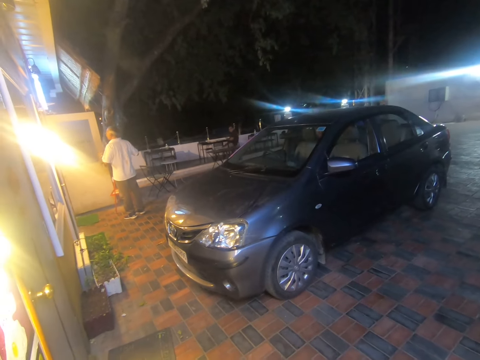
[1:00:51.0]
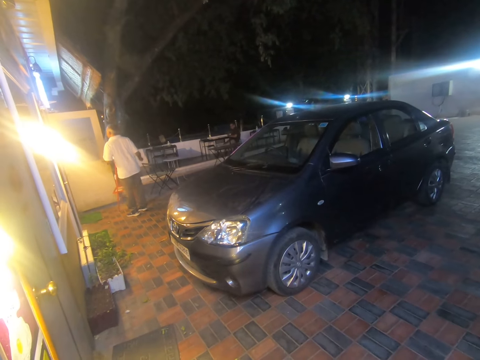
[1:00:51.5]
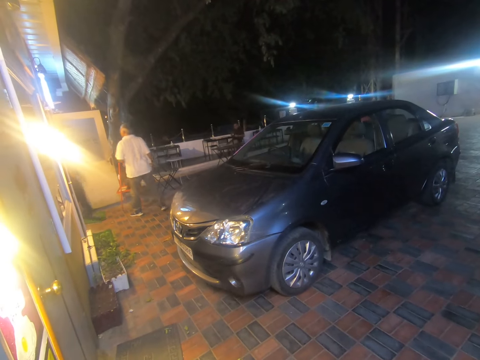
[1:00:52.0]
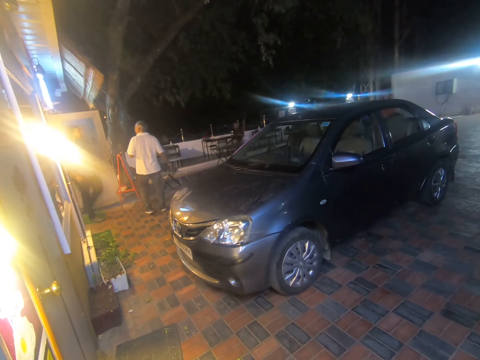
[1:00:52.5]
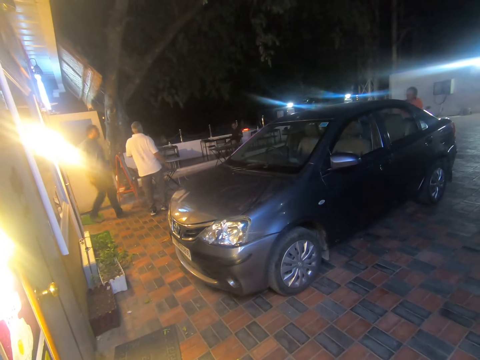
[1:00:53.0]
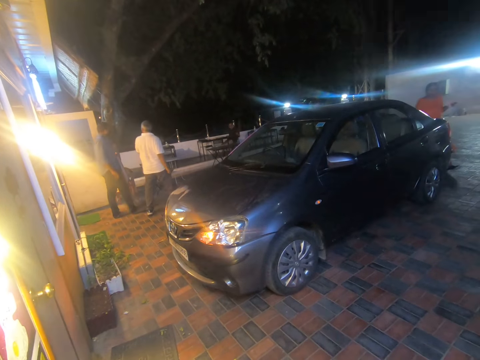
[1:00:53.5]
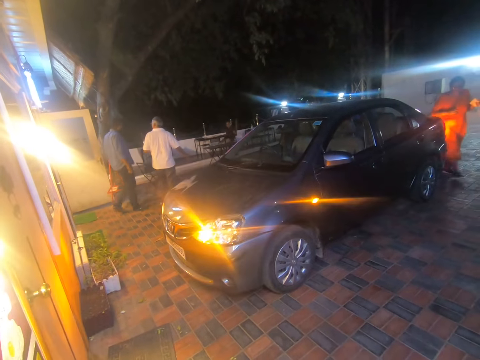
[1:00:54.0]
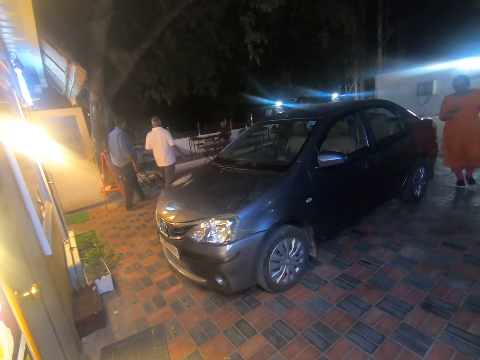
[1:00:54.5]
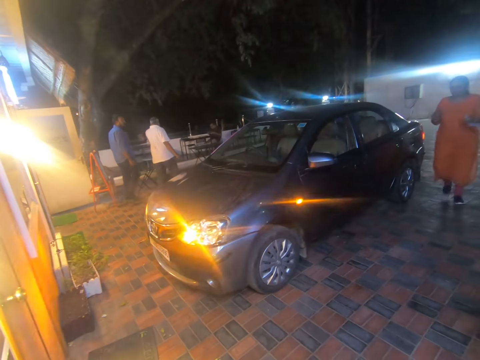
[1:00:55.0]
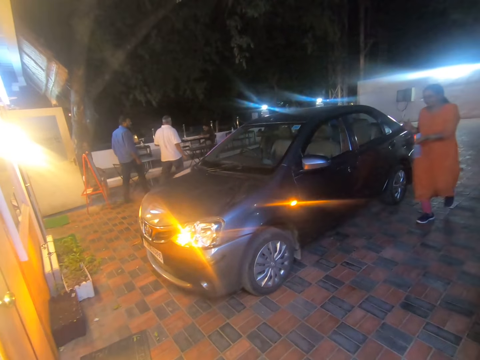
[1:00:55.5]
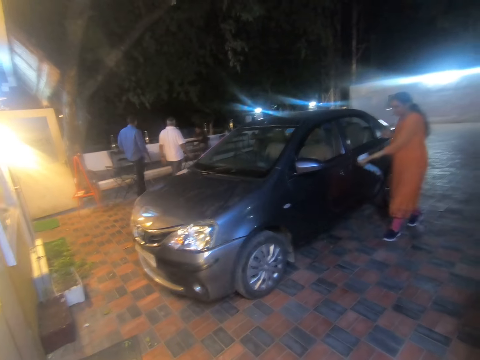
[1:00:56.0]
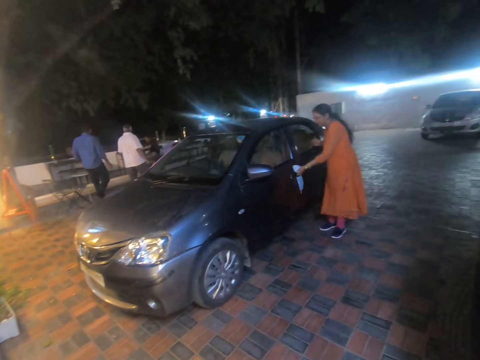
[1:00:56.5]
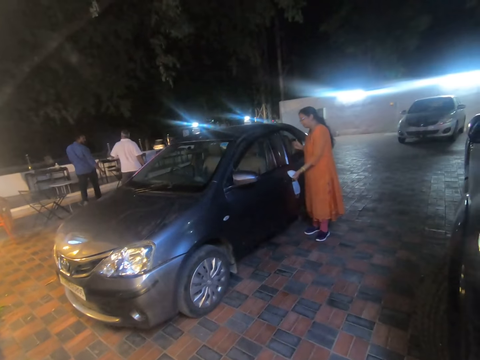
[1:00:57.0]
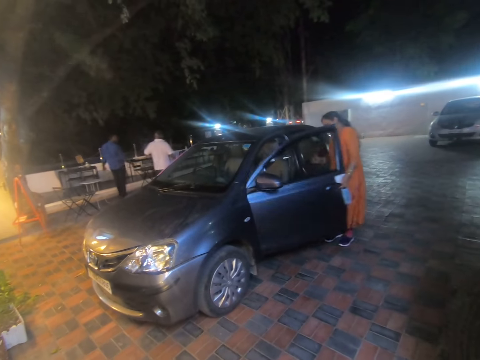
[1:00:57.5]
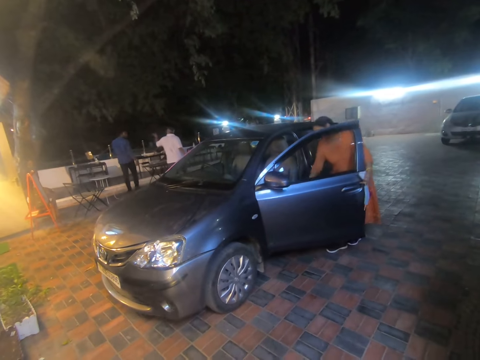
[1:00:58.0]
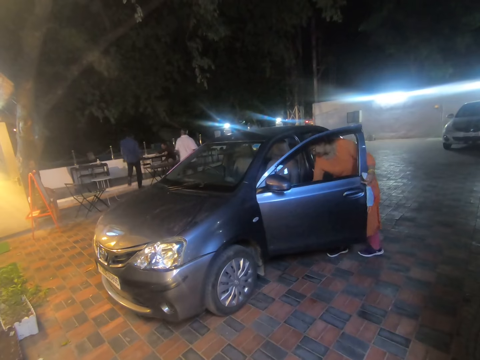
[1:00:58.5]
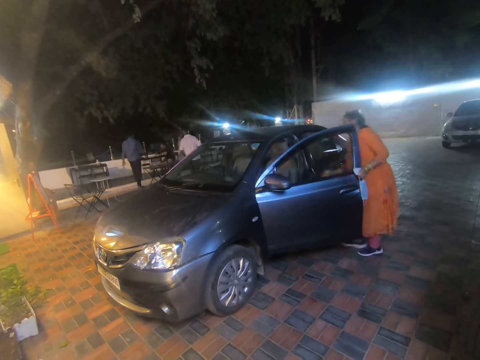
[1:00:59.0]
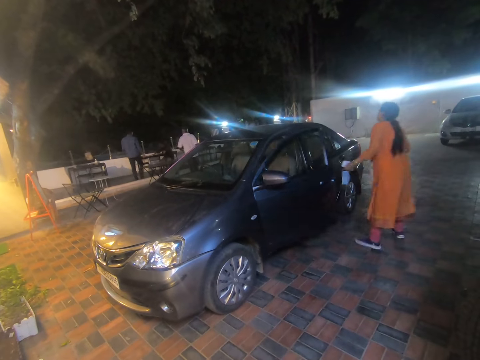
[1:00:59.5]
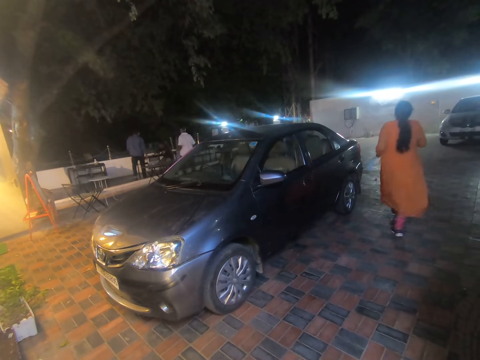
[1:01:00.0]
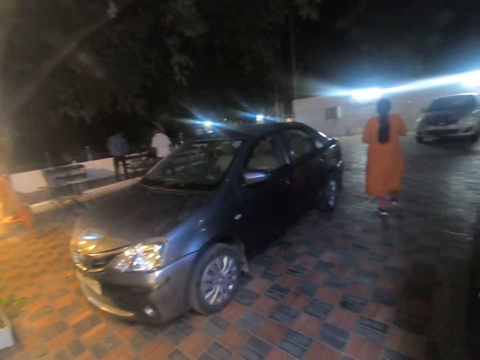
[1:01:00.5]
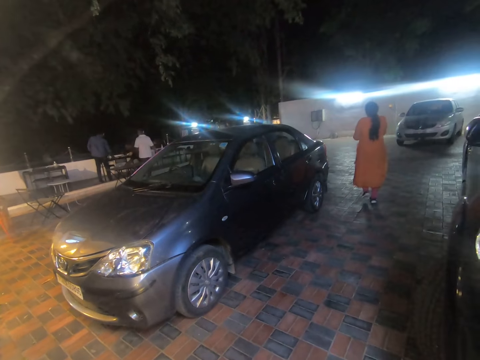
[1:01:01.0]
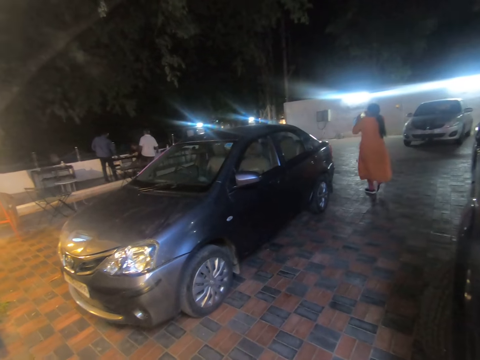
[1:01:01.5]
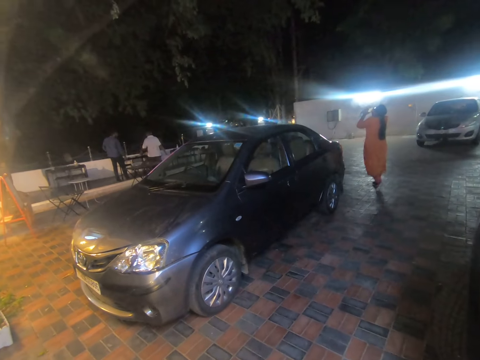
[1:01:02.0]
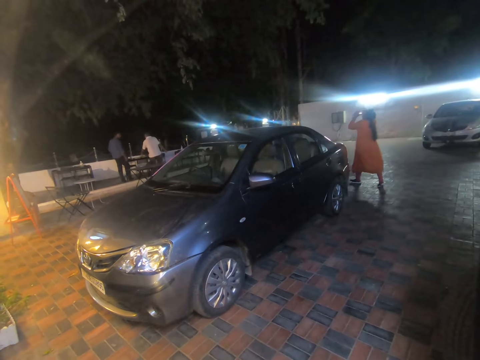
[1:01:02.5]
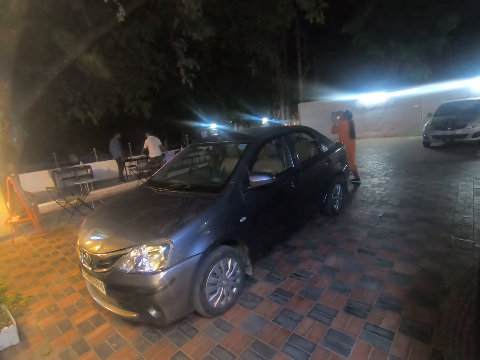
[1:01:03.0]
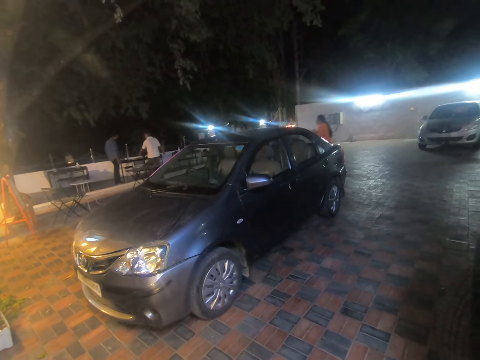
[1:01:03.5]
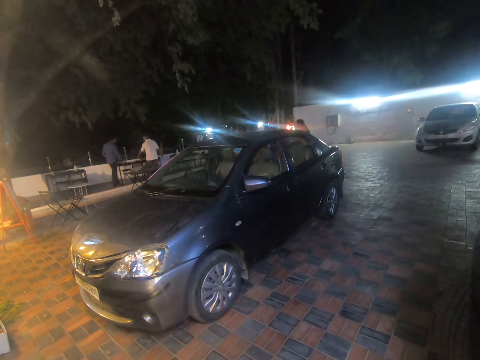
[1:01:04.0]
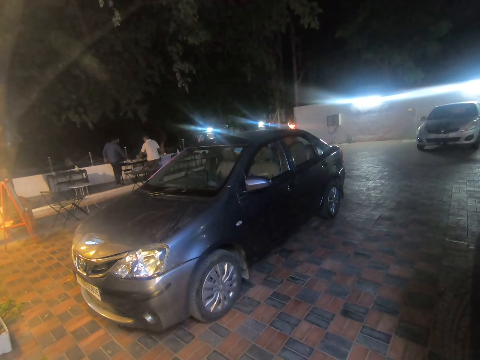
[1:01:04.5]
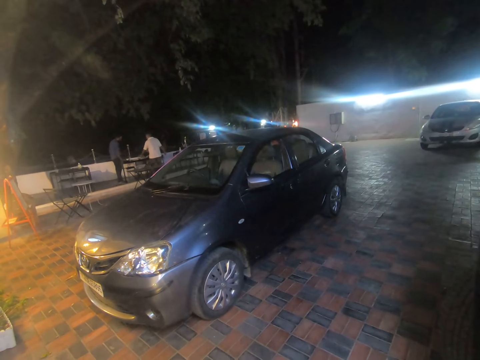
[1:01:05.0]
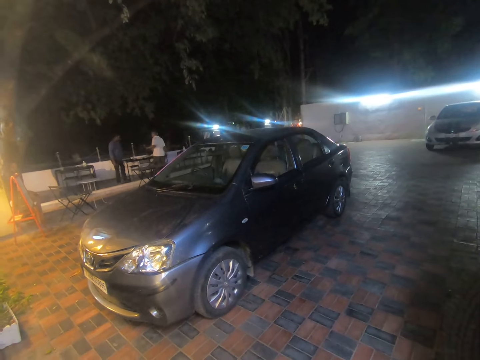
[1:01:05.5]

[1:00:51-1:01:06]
A woman opens the door of a car with her left hand. The woman closes the door of the car with her left hand and picks up a bottle from the car with her right hand.

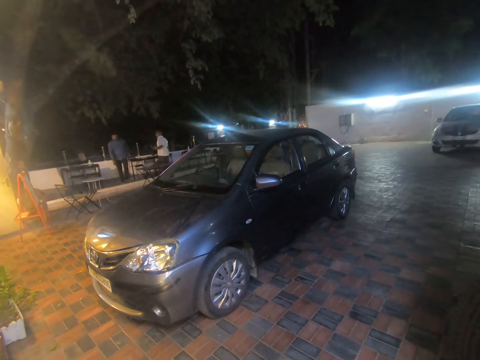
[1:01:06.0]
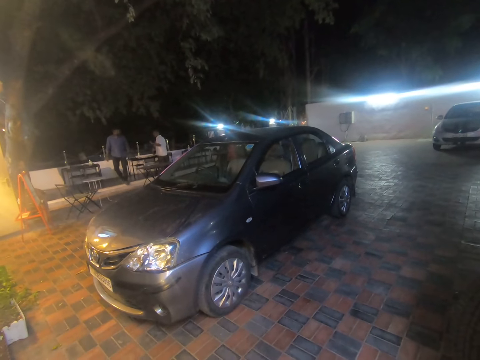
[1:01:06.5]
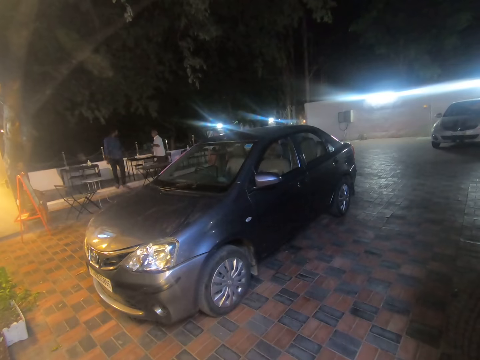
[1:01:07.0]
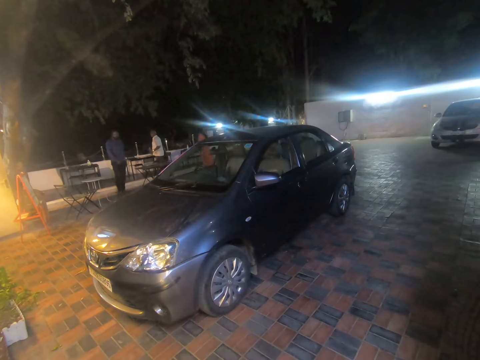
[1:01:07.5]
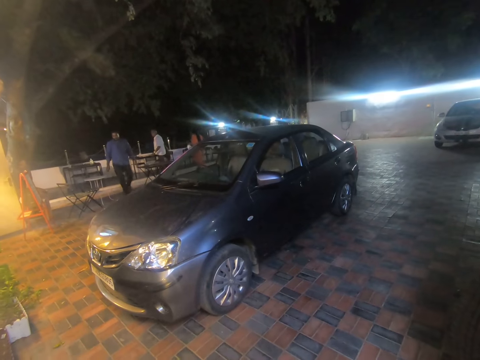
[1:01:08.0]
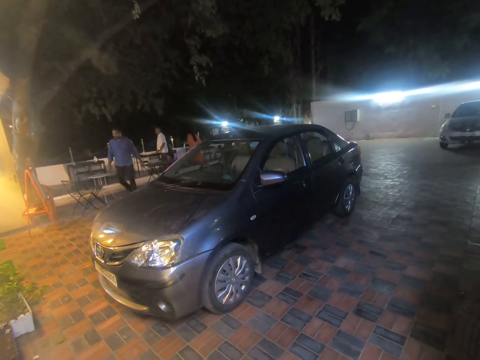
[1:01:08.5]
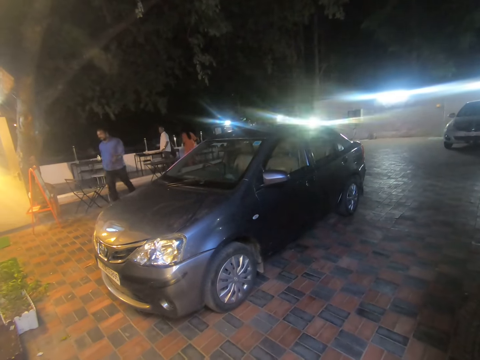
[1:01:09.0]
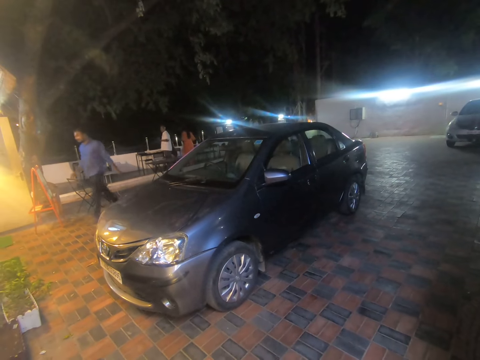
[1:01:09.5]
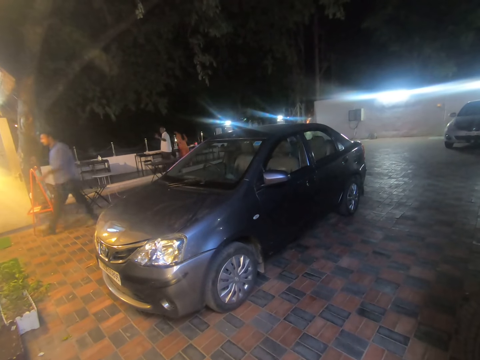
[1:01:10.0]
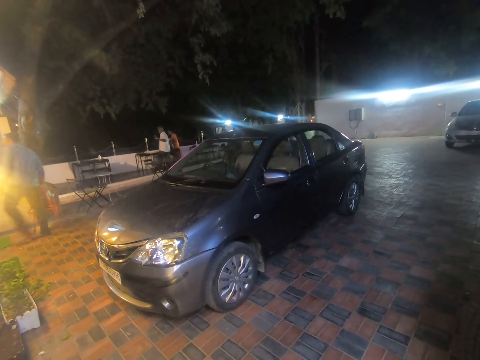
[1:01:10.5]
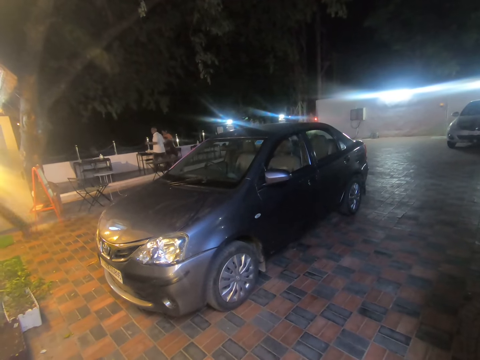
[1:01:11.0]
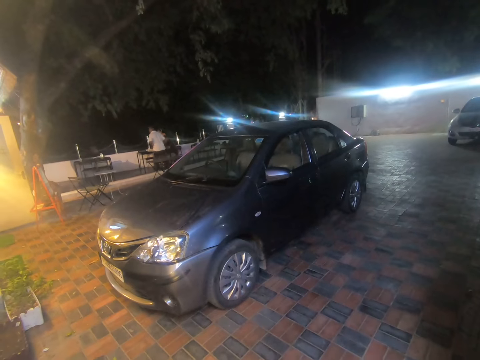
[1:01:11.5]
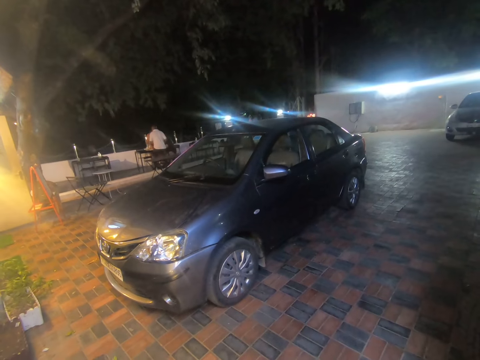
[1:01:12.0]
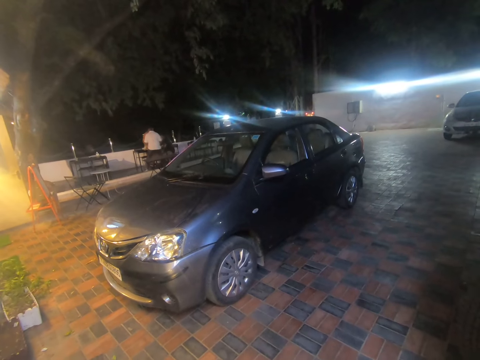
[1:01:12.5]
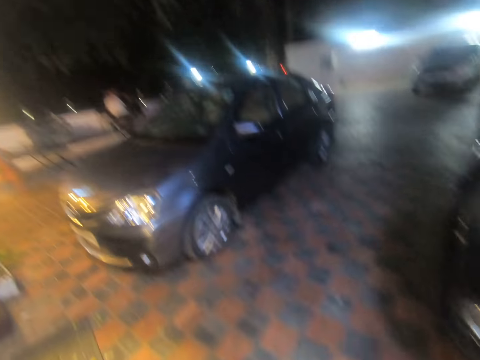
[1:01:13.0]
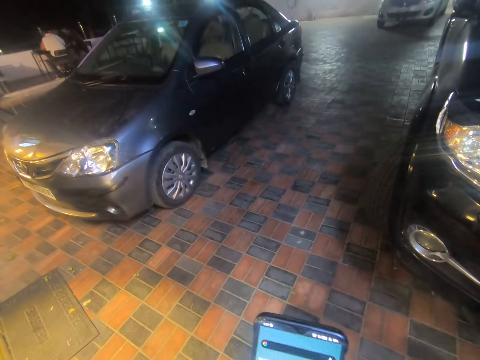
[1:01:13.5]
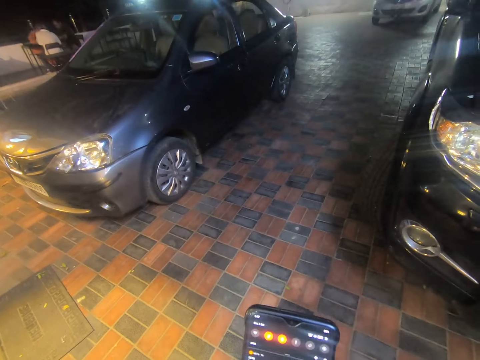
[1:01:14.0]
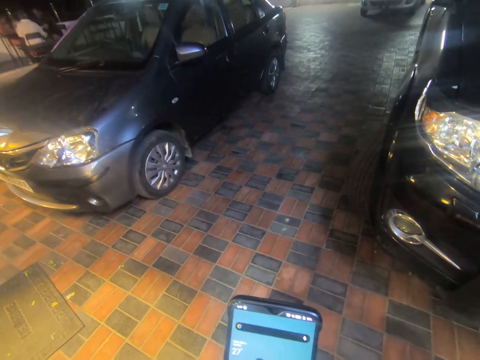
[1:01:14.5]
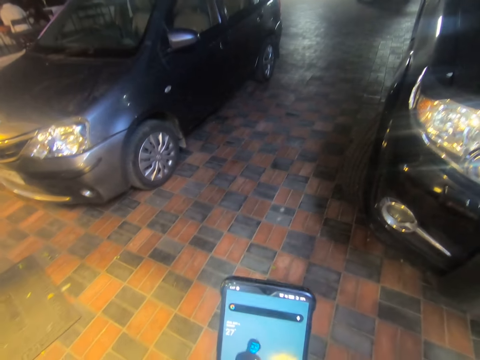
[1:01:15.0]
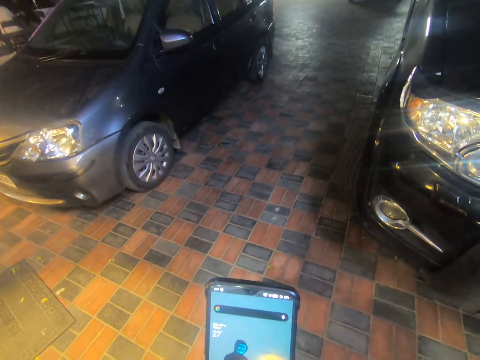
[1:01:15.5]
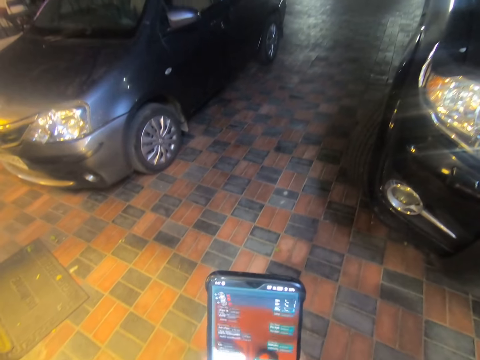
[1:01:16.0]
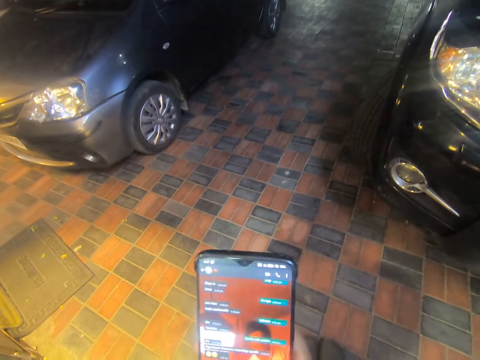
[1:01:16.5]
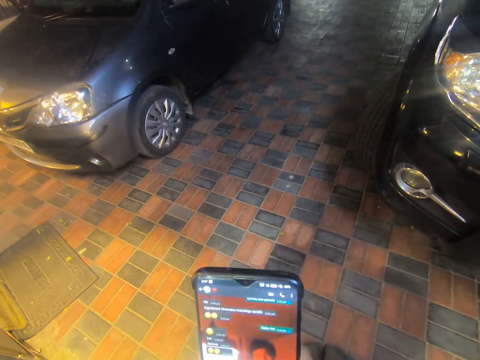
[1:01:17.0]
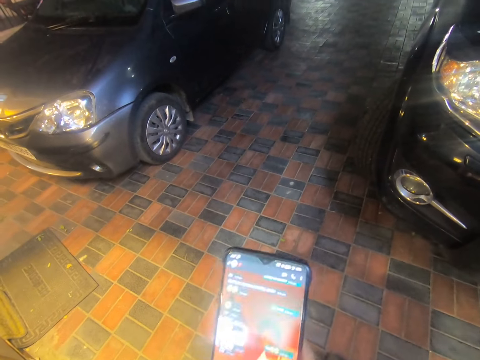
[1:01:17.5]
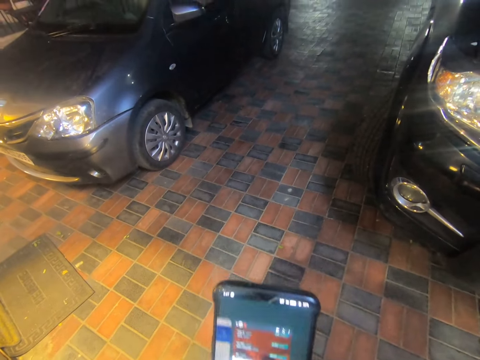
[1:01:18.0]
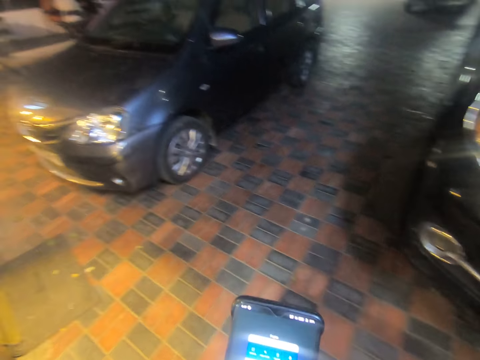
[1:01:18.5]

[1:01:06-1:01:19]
The camera wearer operates his phone.
